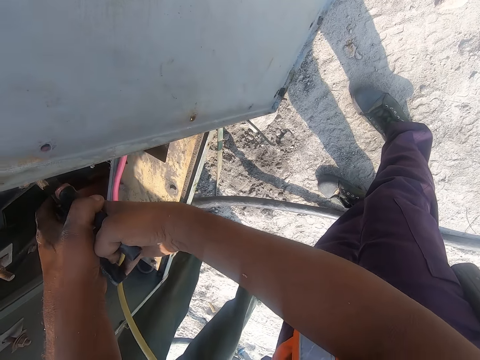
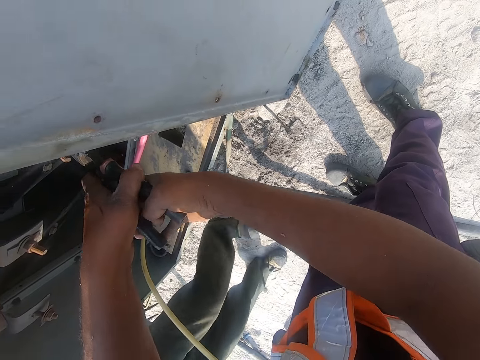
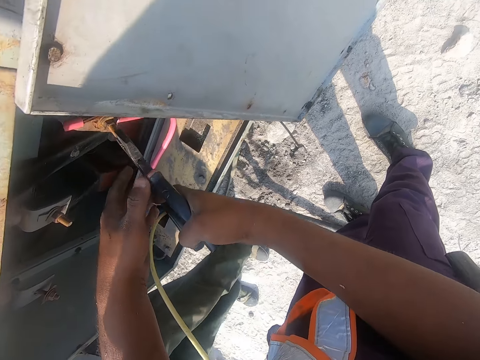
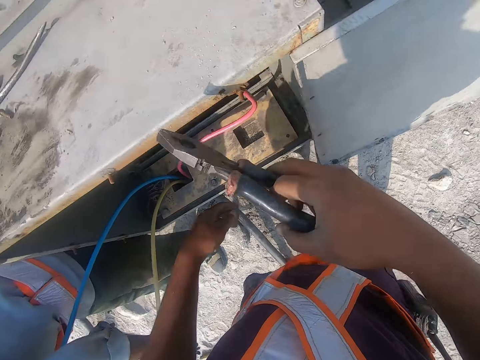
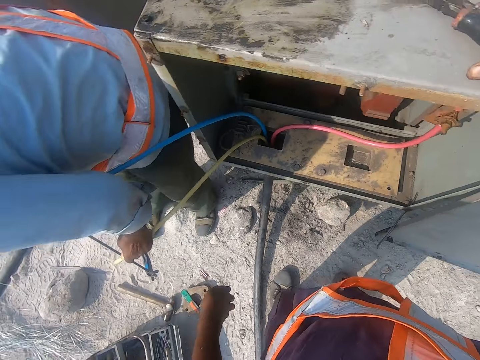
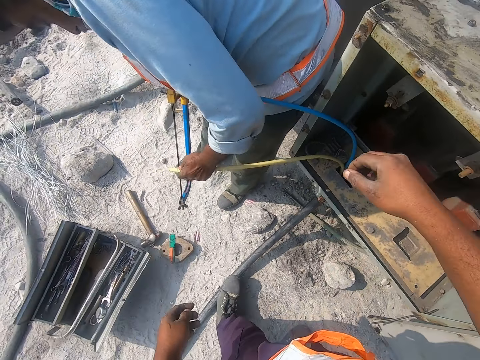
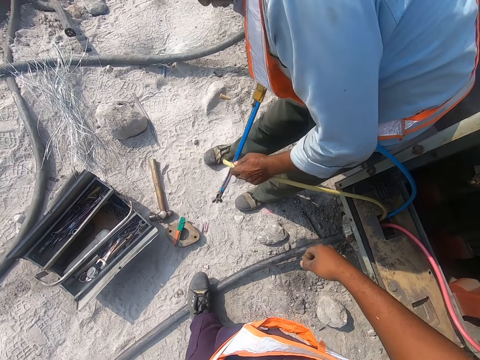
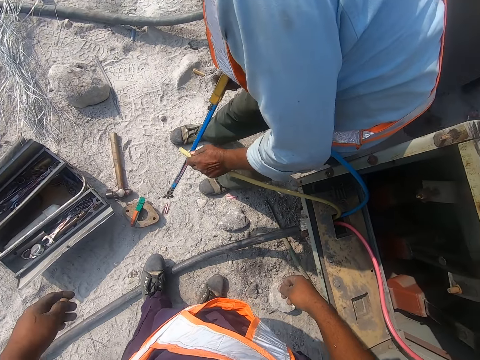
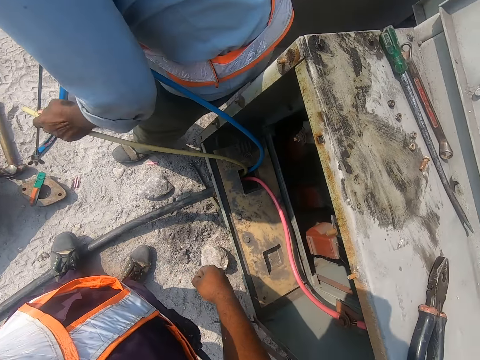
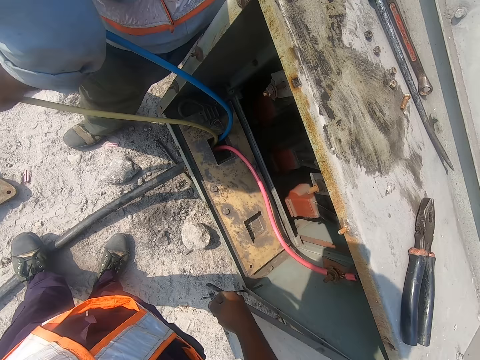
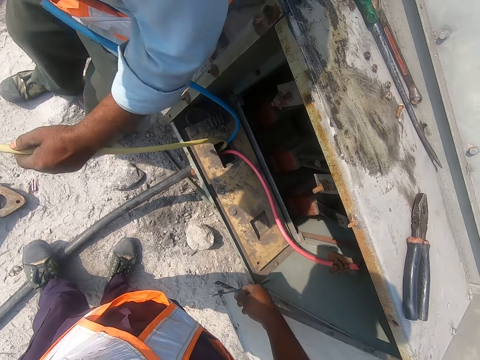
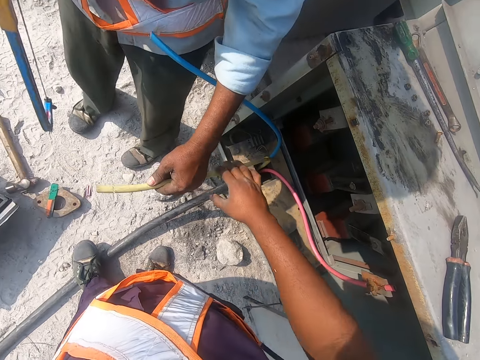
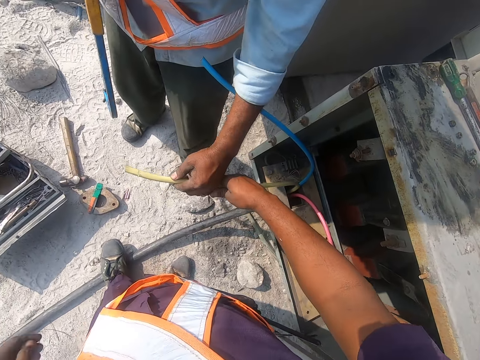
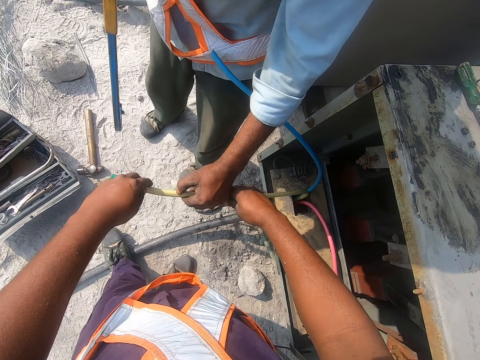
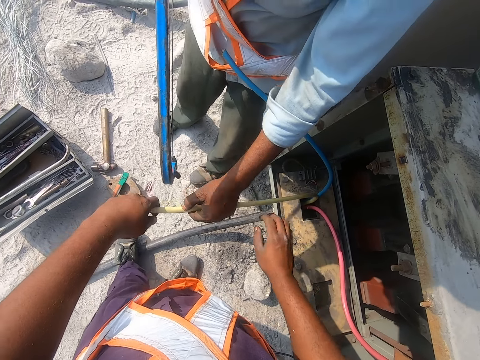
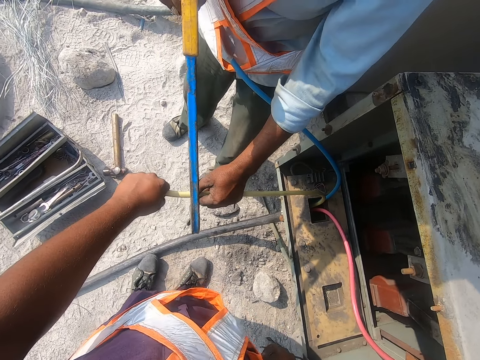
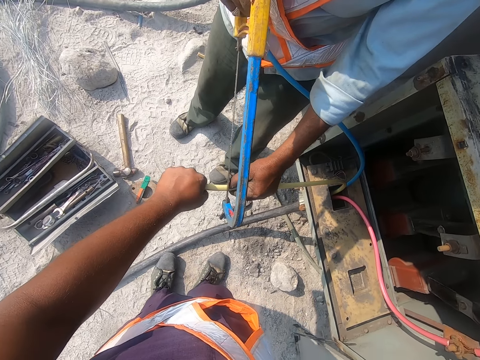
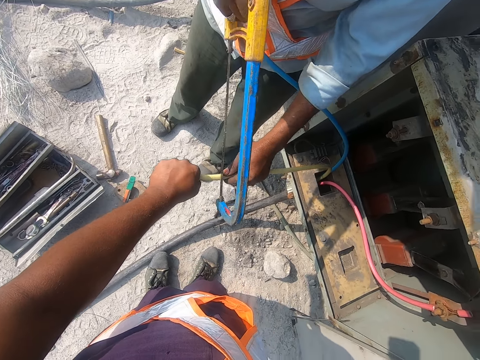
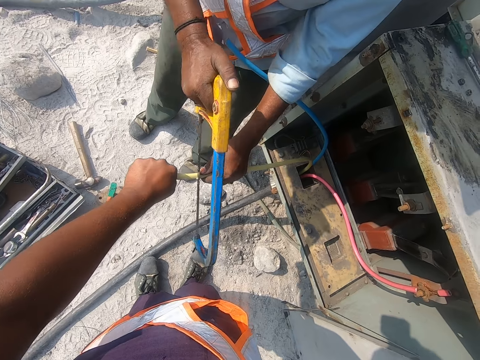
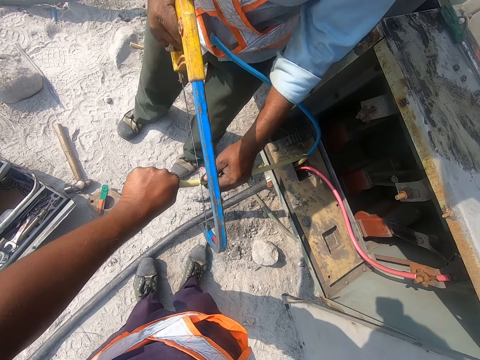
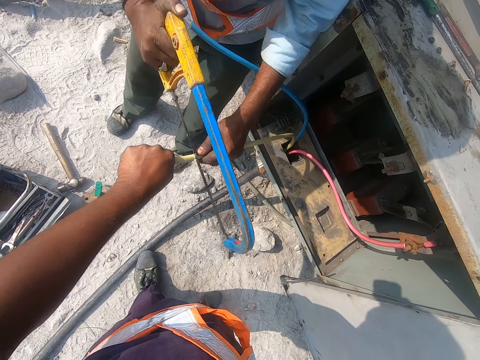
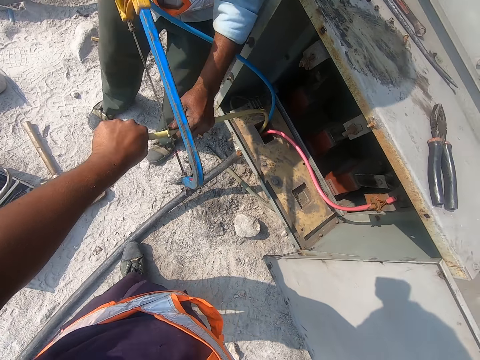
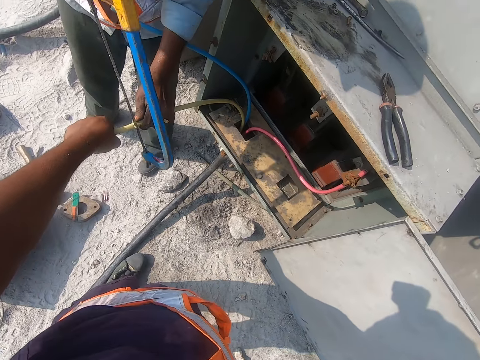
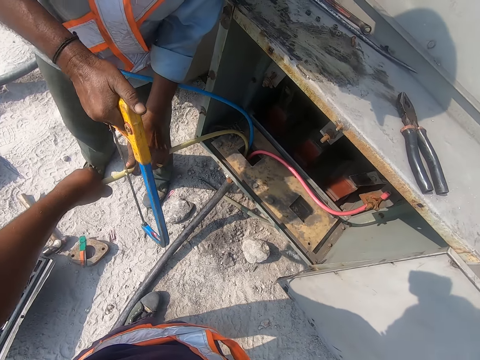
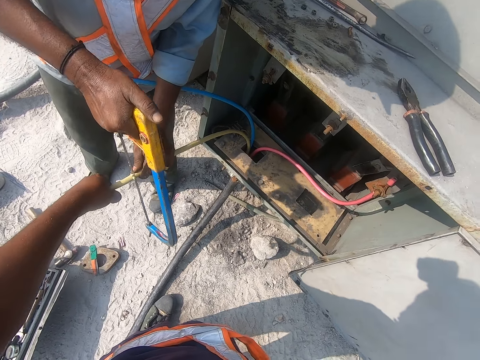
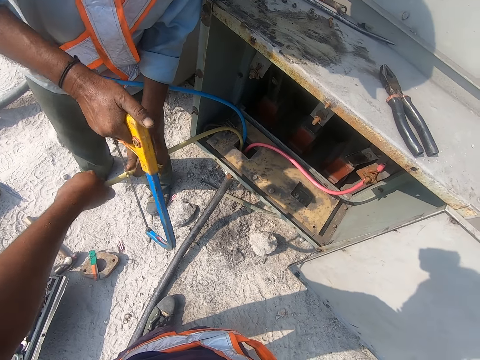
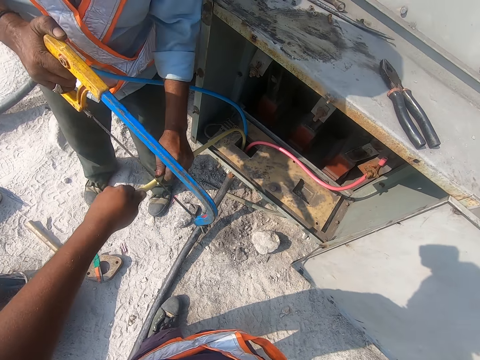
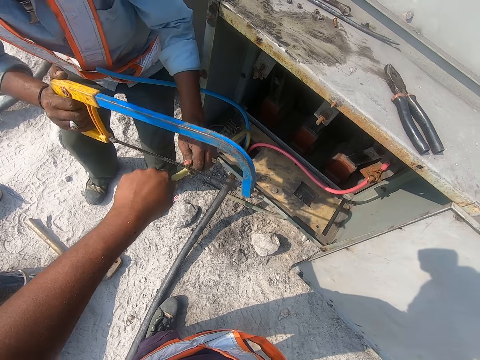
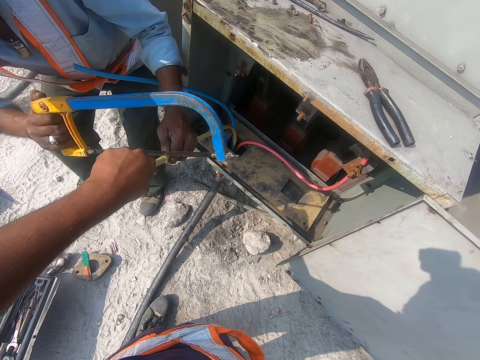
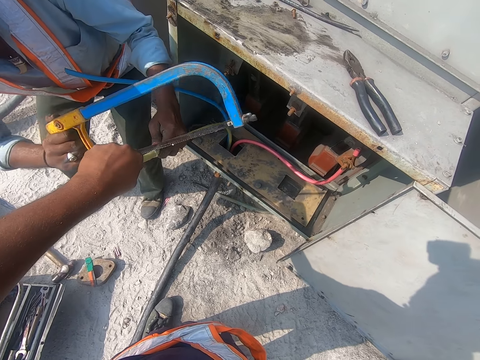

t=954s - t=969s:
The camera wearer puts the pliers on top of a meter box. They turn around. They look at a person. They hold a cable or wire with the right hand. They hold the cable with the left hand. The person cuts the wire.

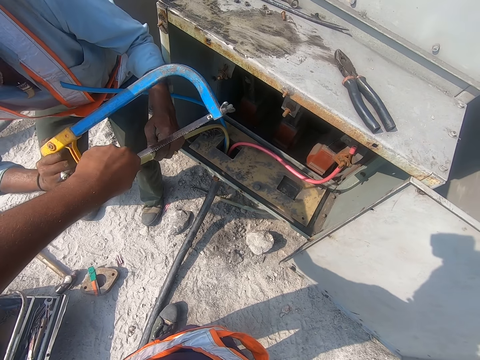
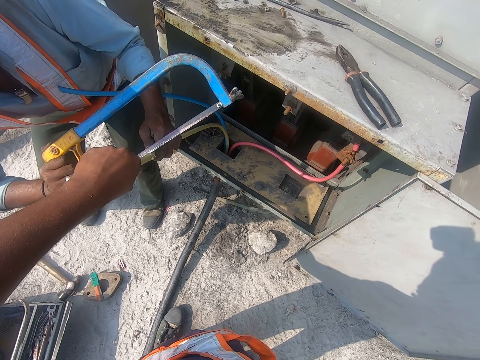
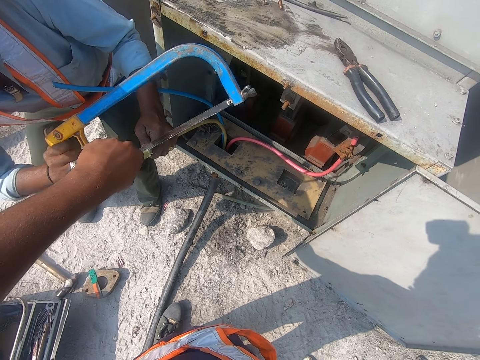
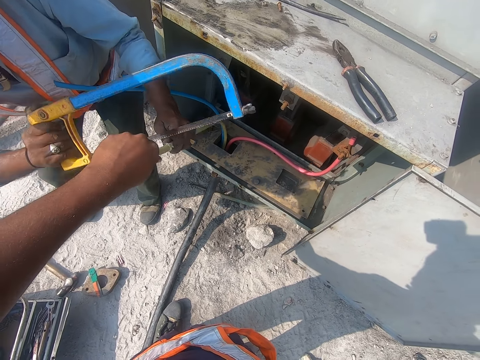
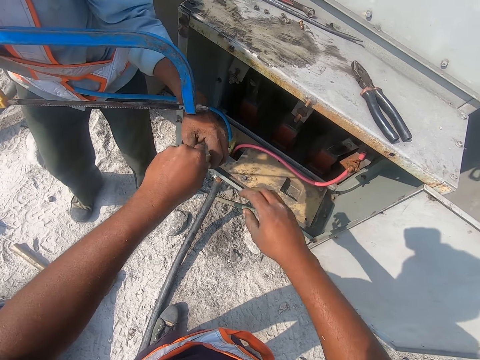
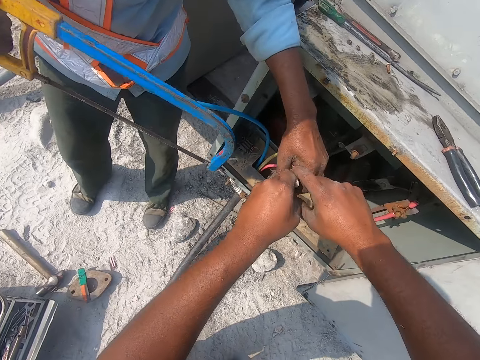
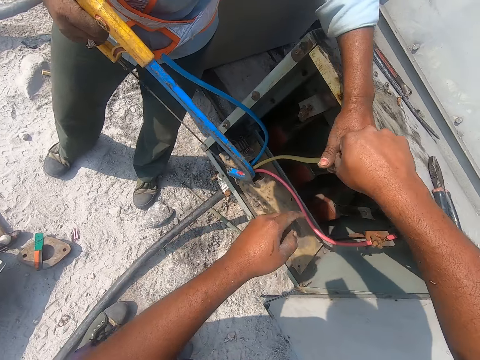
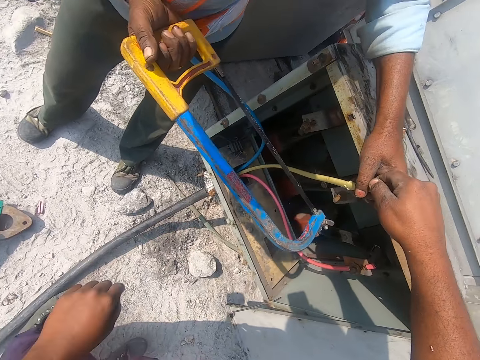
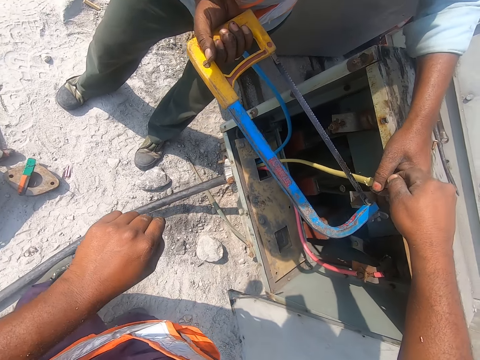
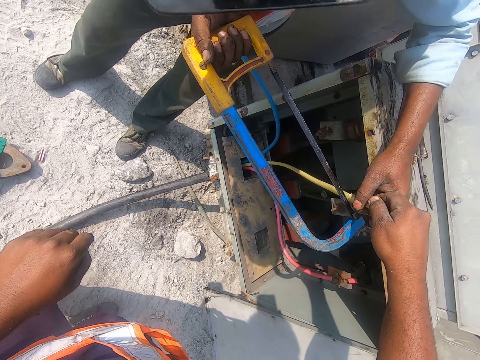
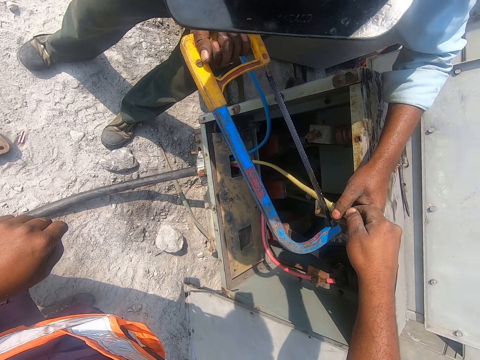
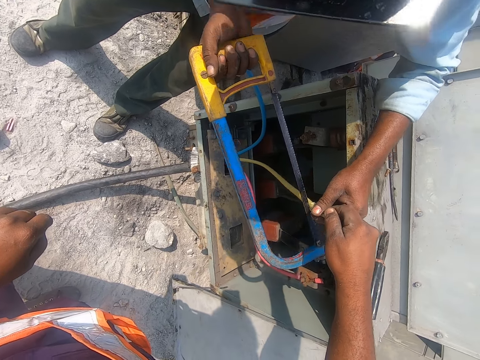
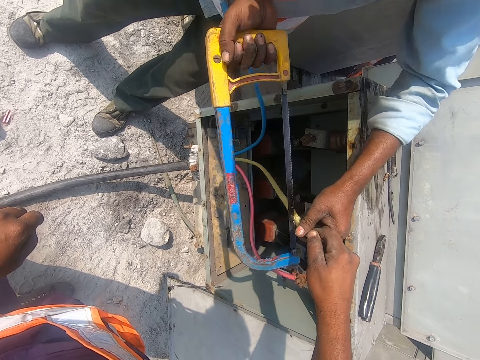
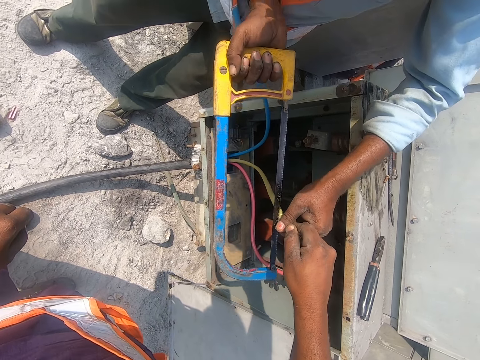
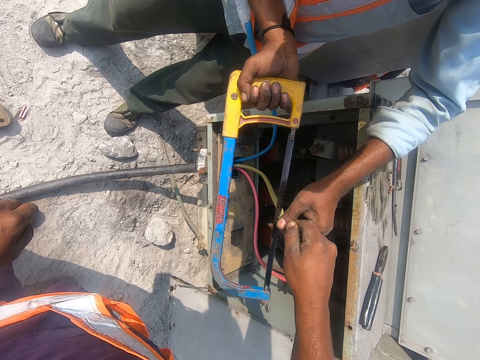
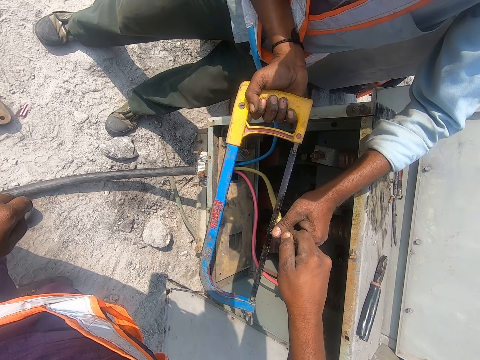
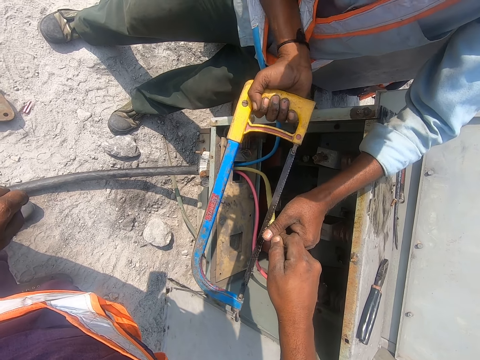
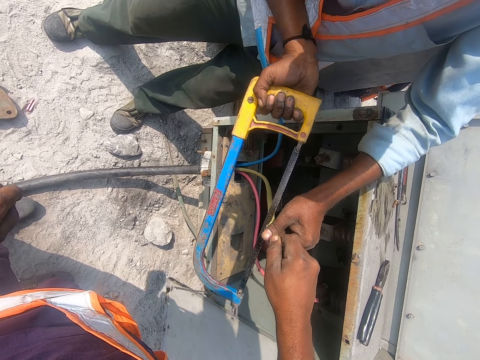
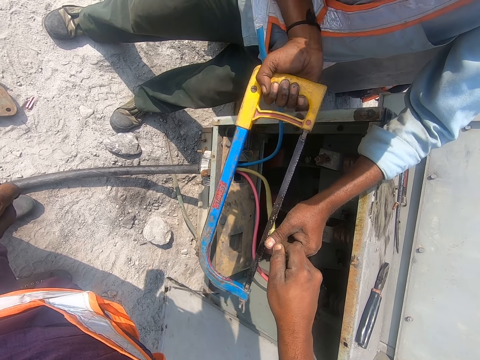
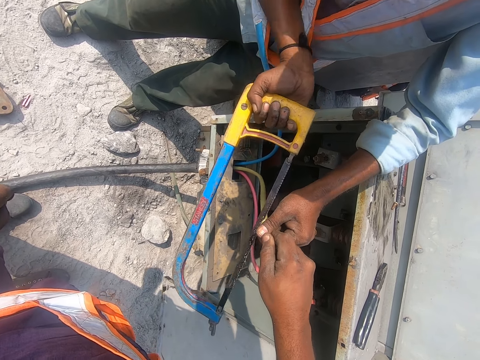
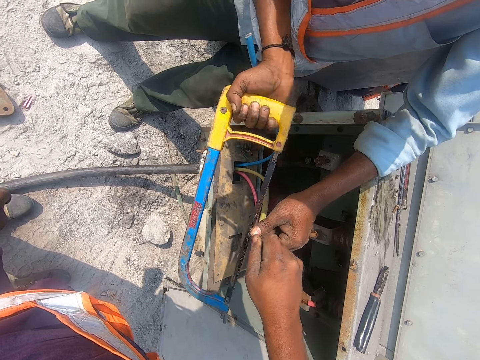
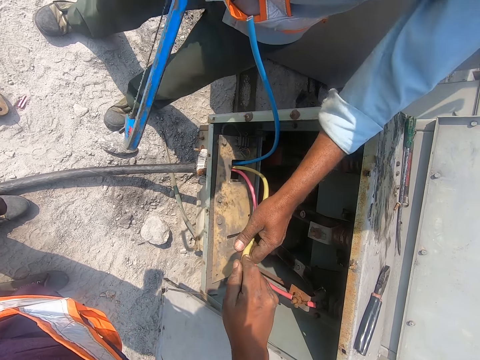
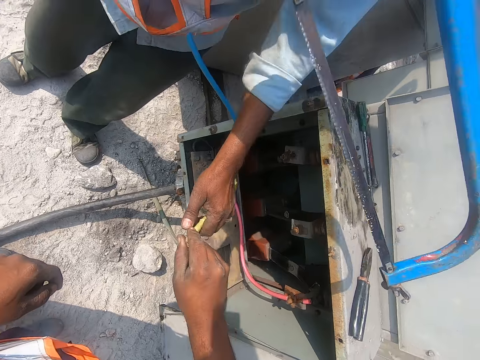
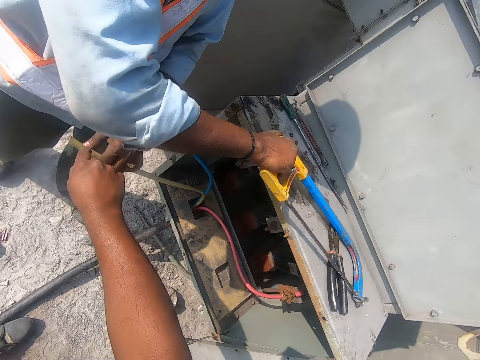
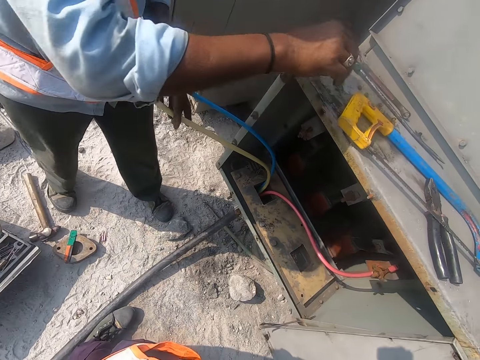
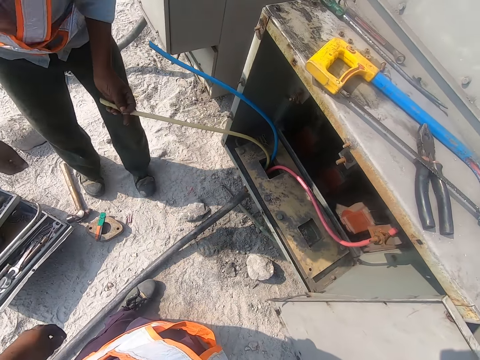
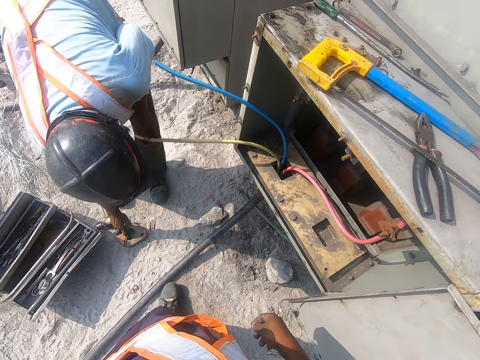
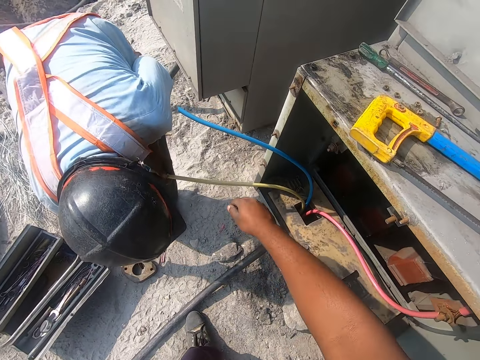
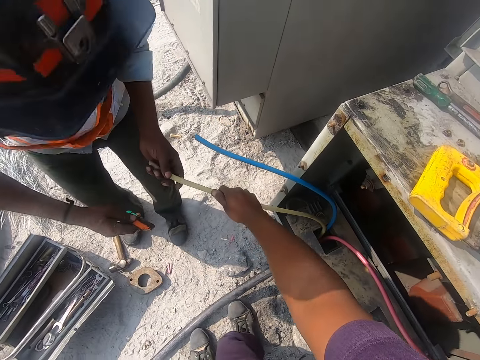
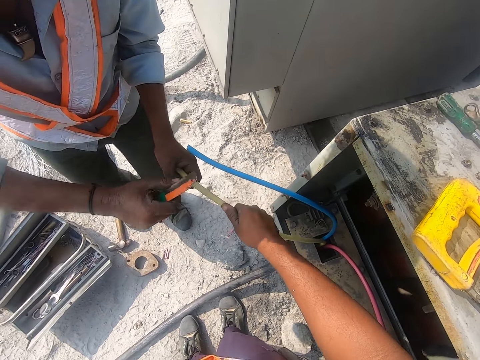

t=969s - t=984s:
The camera wearer holds the cable with the right hand. A person puts a hacksaw on a meter box. The person bends and picks up pliers. The camera wearer holds the cable with the right hand.
